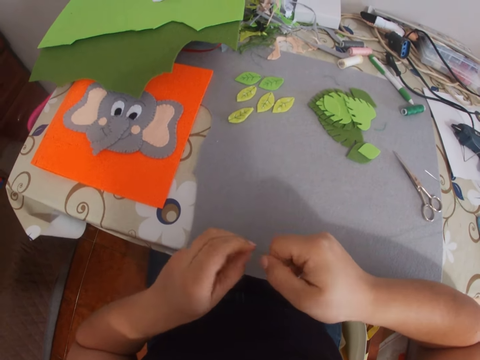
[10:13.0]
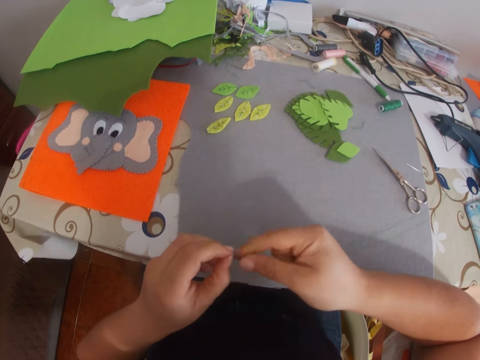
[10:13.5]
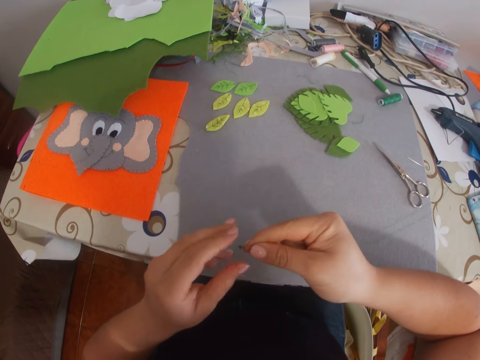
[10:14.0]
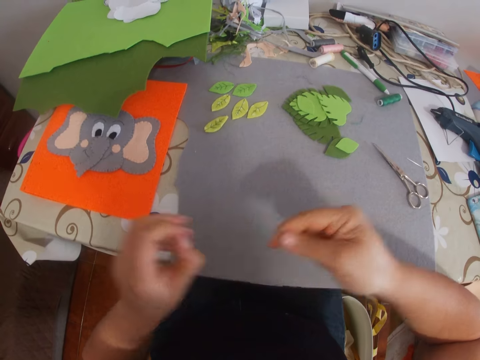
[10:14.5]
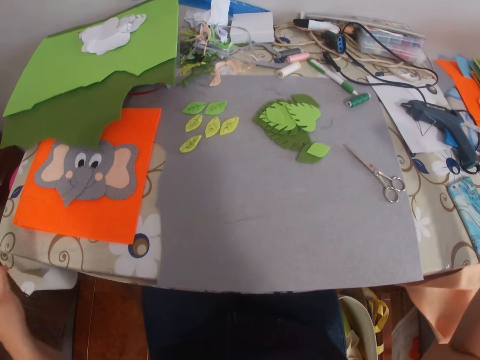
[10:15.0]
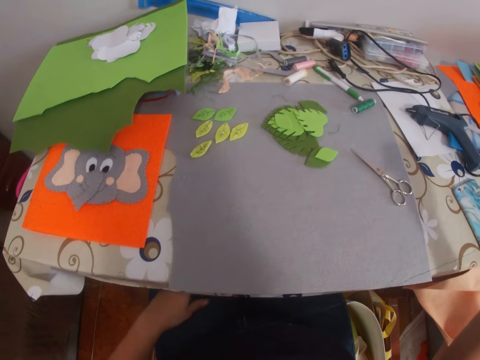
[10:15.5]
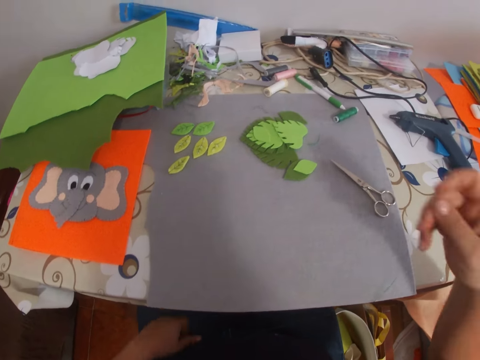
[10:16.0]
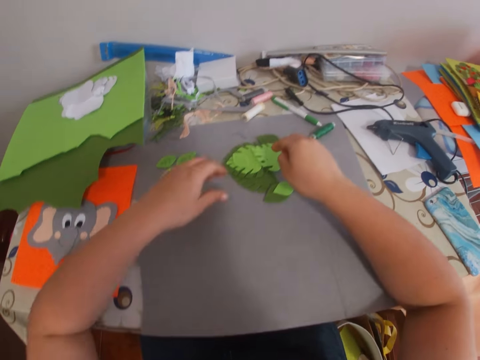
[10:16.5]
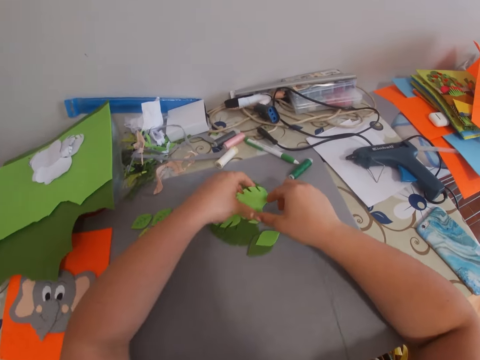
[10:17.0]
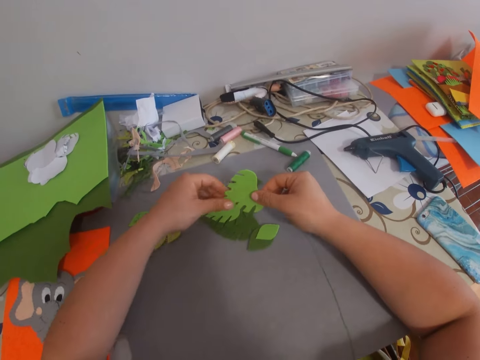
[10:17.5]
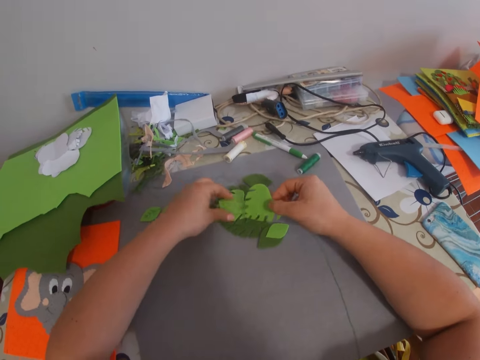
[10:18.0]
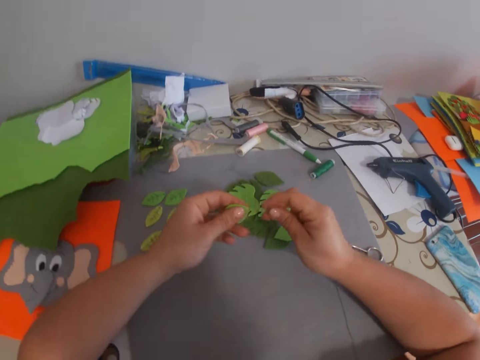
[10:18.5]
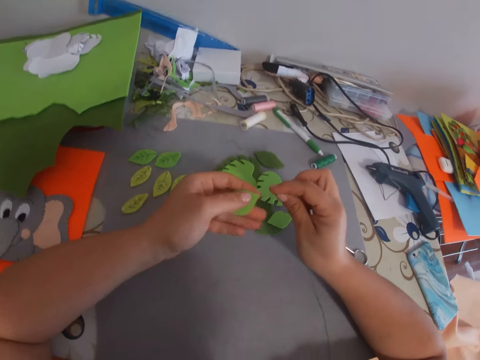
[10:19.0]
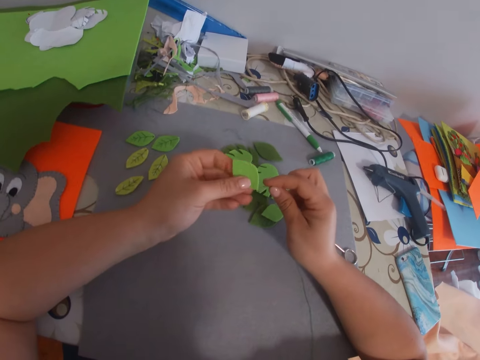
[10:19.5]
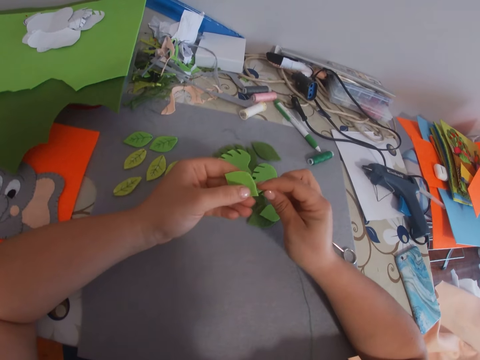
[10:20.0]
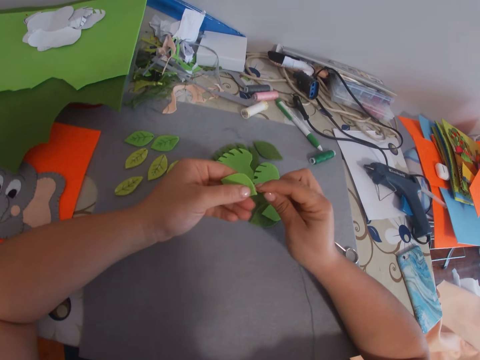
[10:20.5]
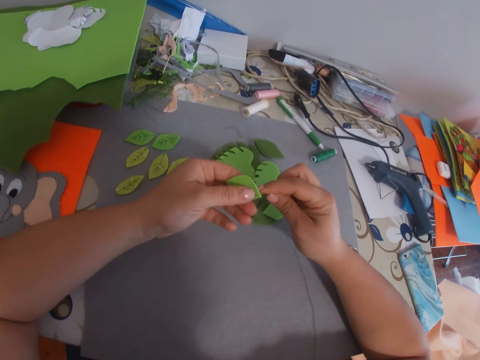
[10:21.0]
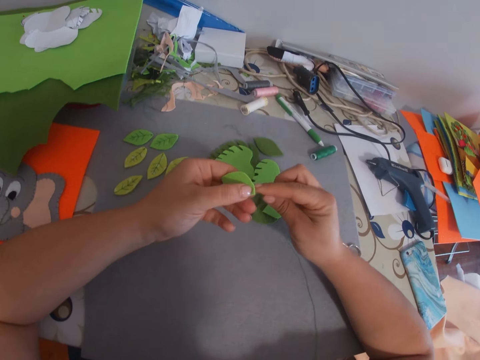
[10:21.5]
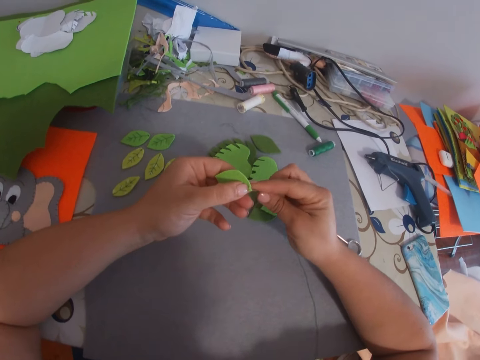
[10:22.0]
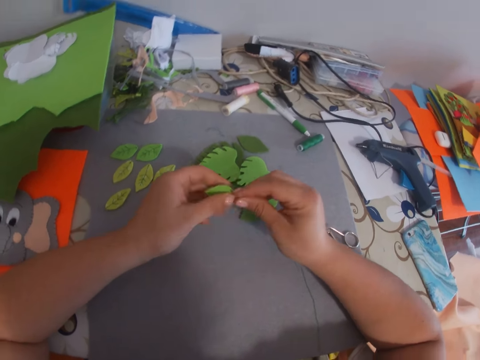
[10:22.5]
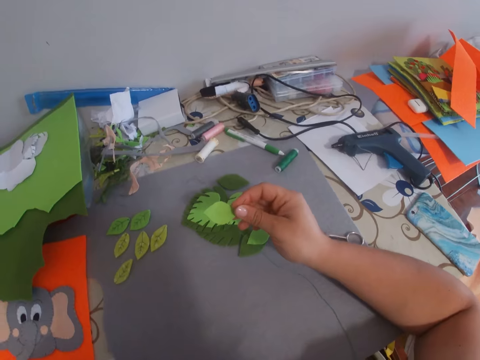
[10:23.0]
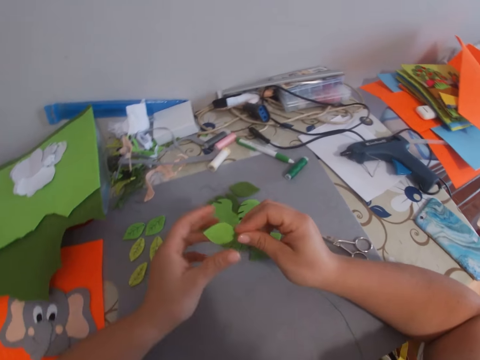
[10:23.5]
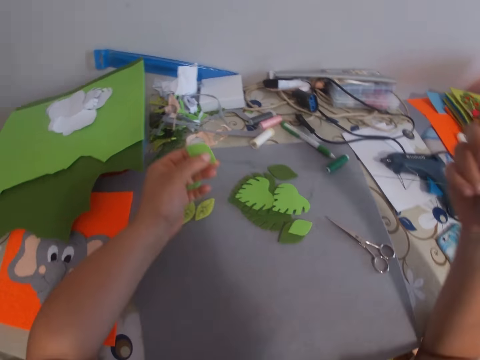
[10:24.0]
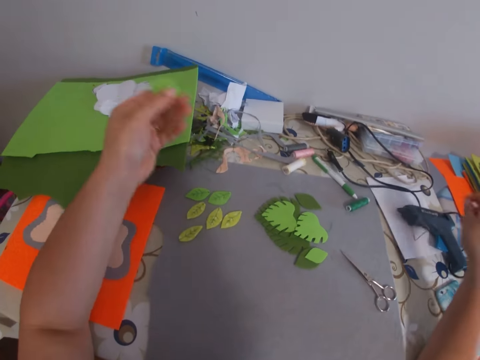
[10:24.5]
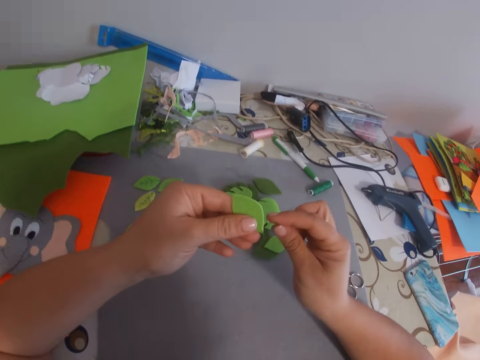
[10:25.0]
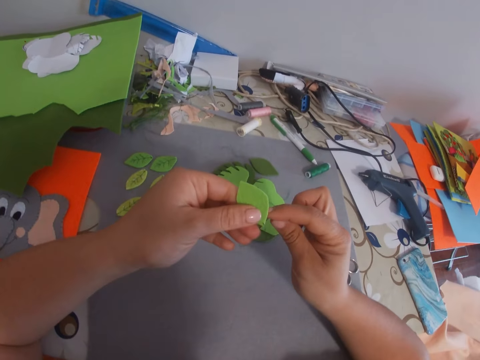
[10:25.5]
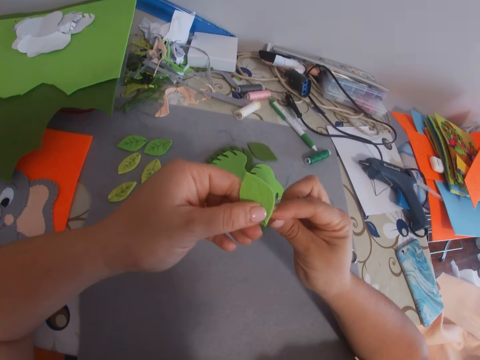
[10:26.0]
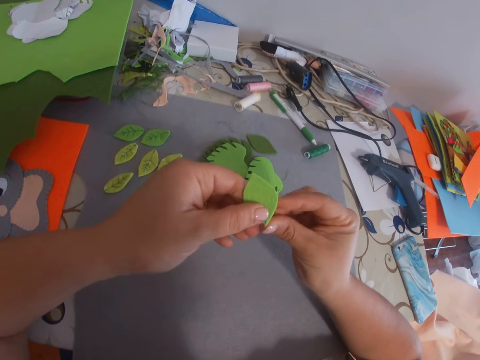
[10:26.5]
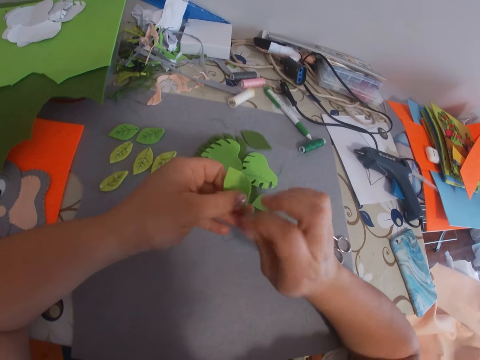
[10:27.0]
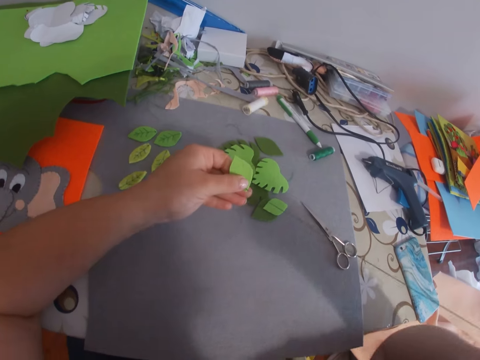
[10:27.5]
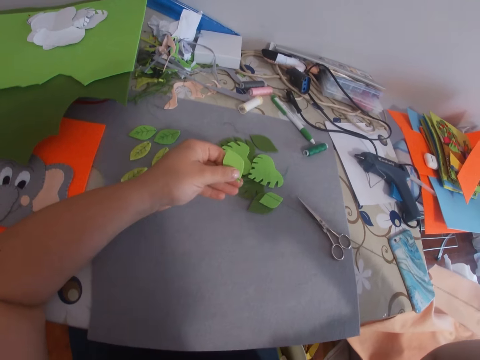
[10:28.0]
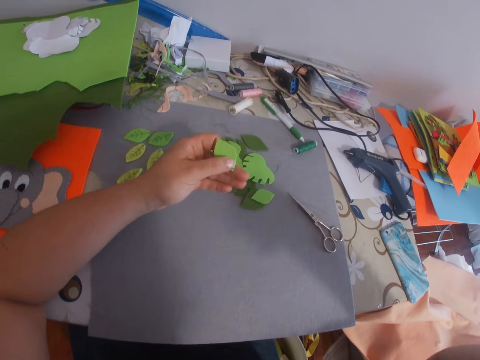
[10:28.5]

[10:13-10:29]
The camera wearer straightens out the thread and pulls the thread. He picks up a heart craft from the table with both hands. He picks up another leaf craft or decorative leaf from the table with his left hand. He drops the heart craft on the table. He sews the leaf craft with the needle. He lifts the hand. He sews the decorative leaf.

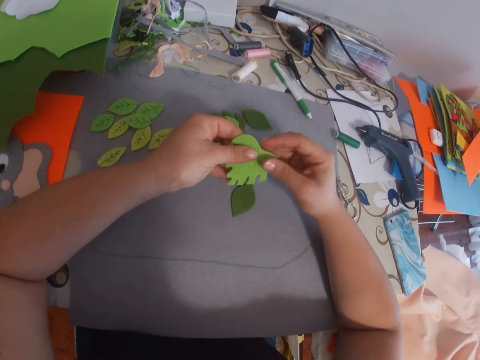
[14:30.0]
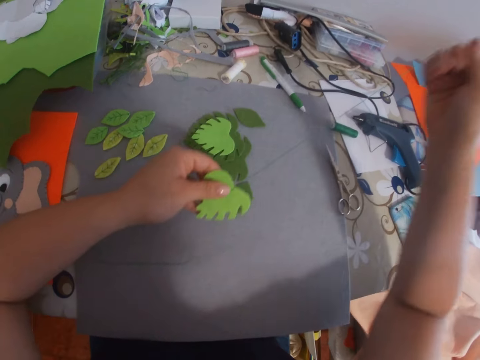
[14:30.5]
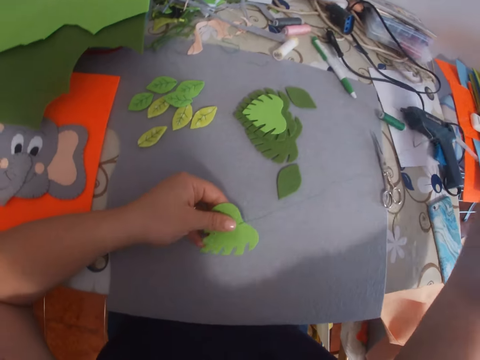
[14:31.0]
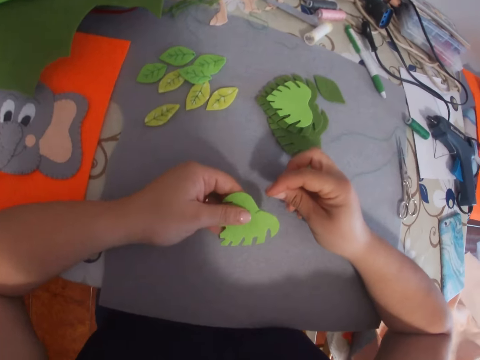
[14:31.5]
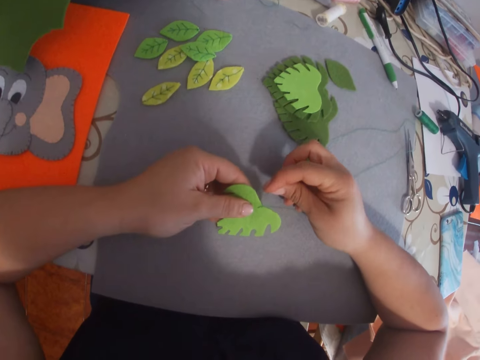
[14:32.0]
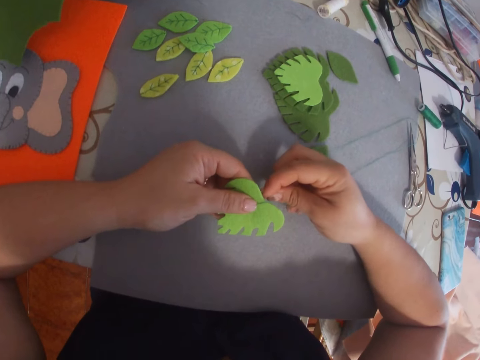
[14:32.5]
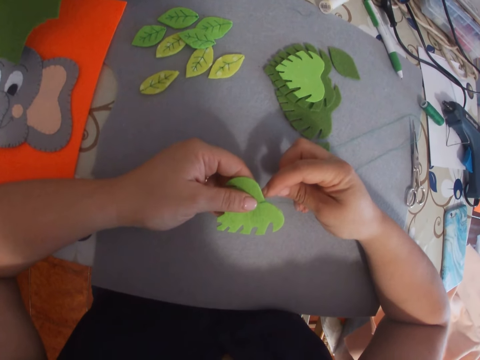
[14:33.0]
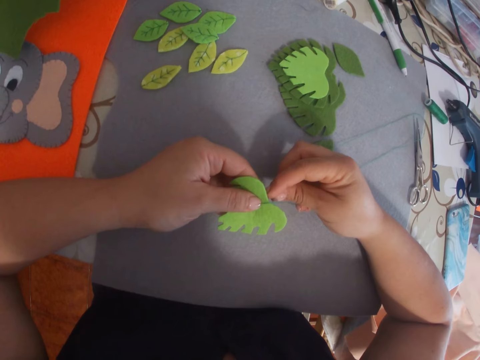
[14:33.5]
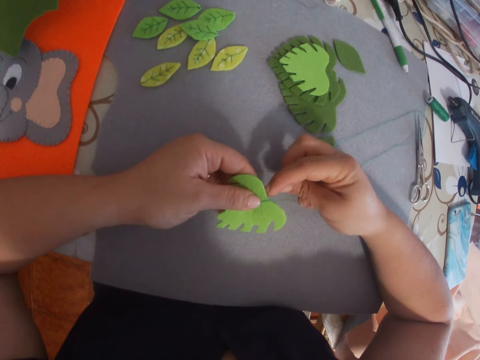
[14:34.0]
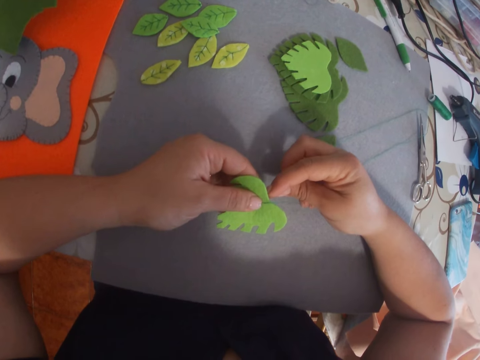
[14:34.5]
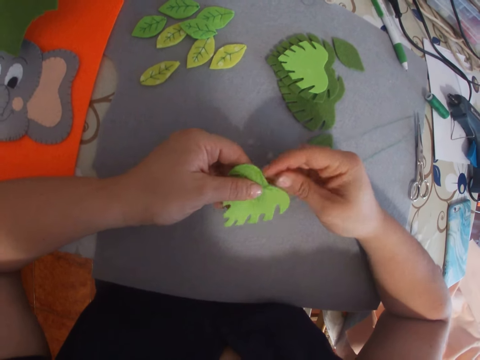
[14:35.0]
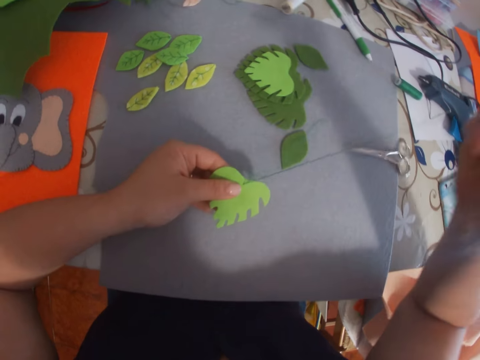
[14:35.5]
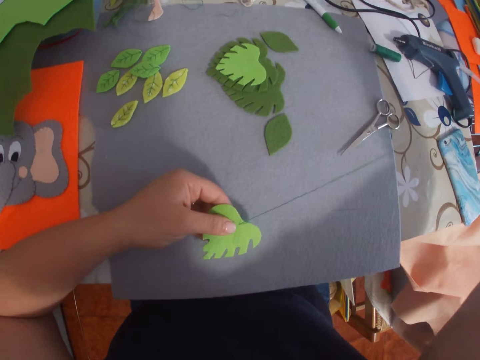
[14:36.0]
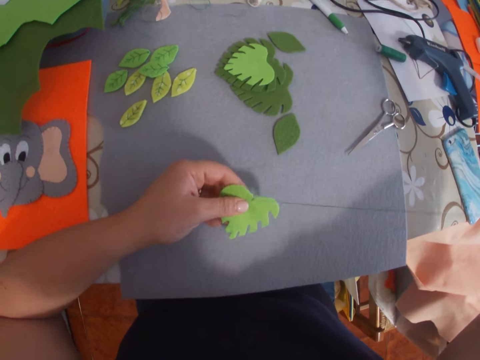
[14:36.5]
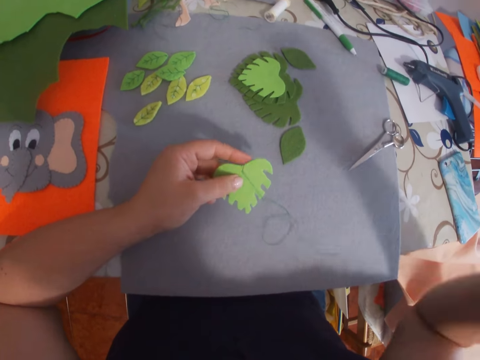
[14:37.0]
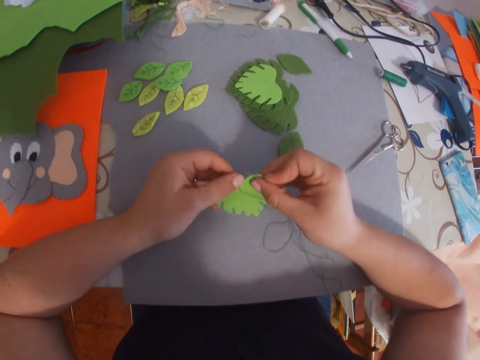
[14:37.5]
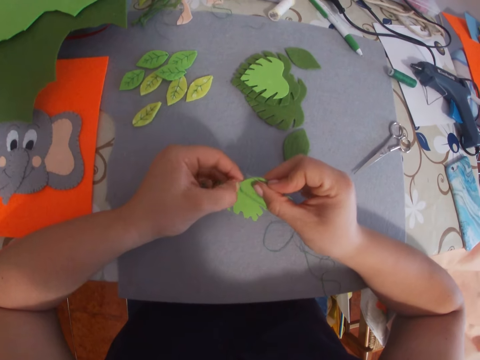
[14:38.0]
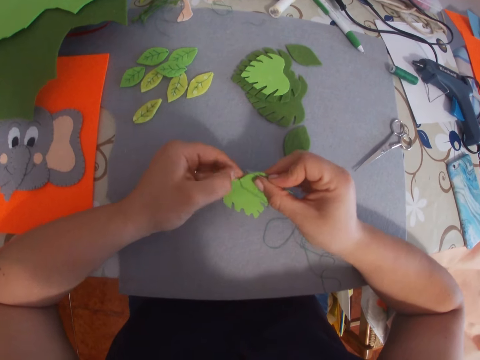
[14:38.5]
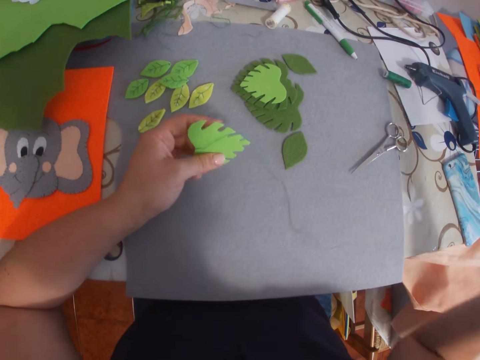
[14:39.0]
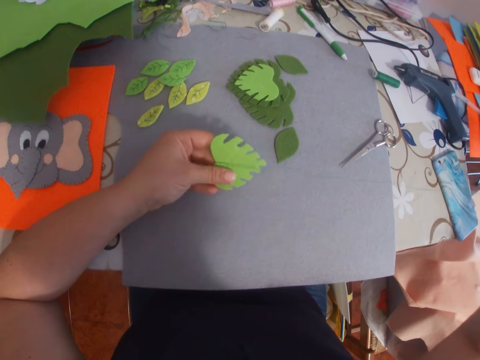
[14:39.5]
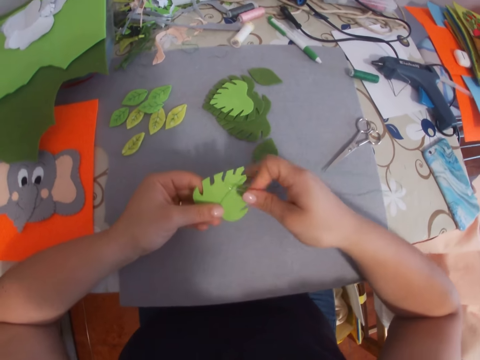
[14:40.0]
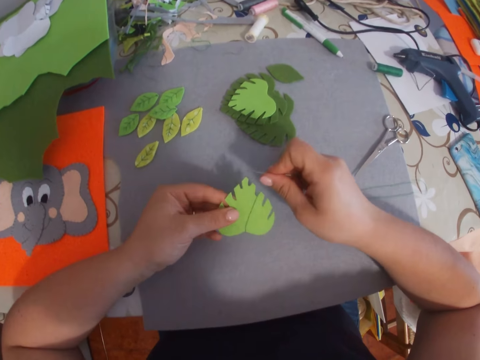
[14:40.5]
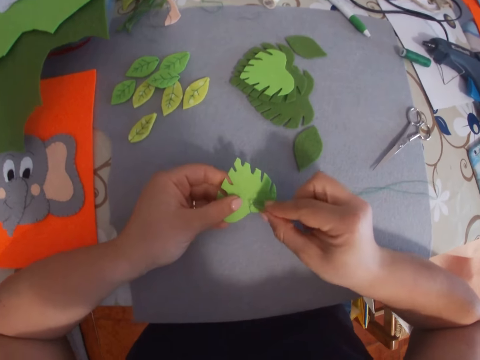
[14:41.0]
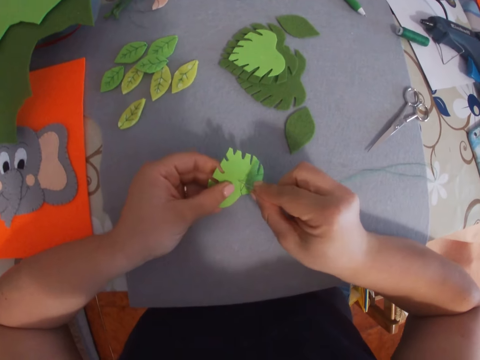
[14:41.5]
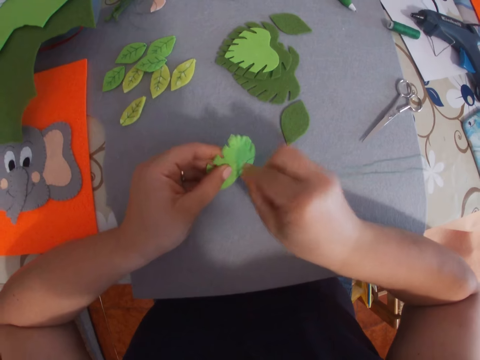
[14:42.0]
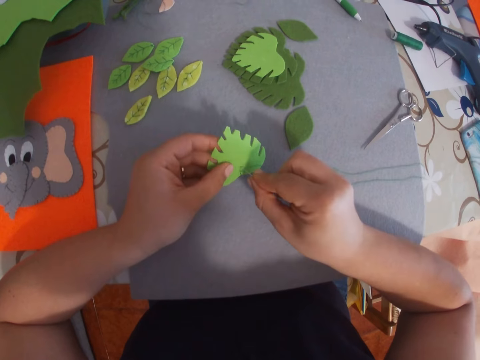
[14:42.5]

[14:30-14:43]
The camera wearer pulls a sewing string. They stitch something. They pull the sewing string. They hold something. They scratch something. They pull the sewing string. They rotate something.
